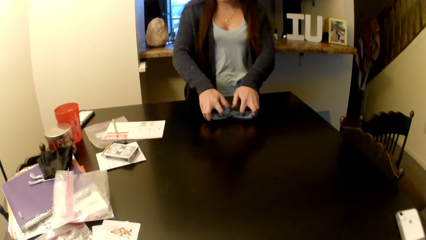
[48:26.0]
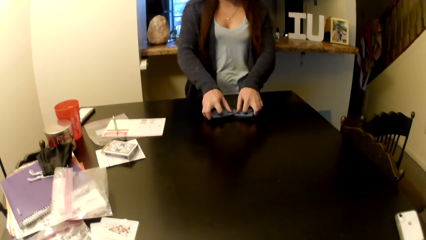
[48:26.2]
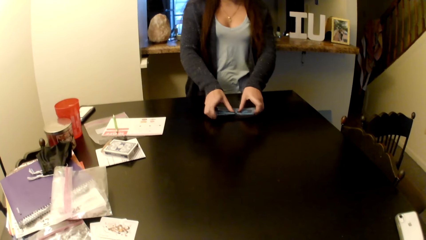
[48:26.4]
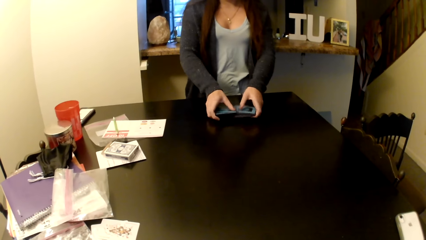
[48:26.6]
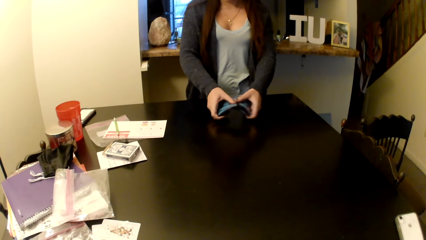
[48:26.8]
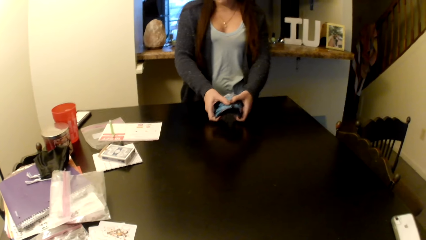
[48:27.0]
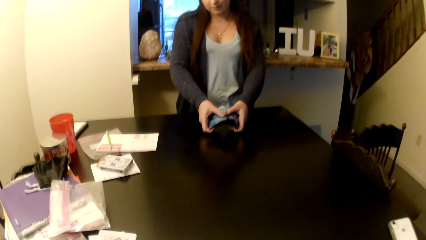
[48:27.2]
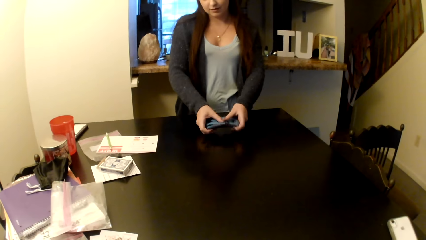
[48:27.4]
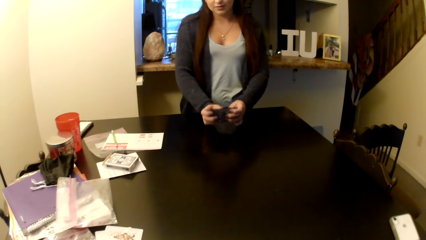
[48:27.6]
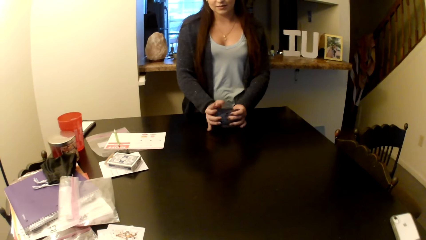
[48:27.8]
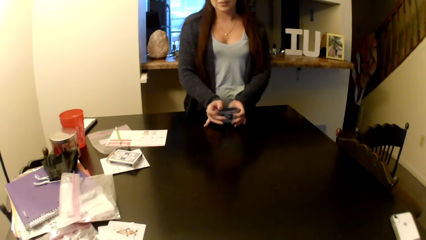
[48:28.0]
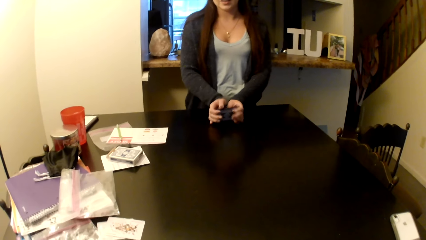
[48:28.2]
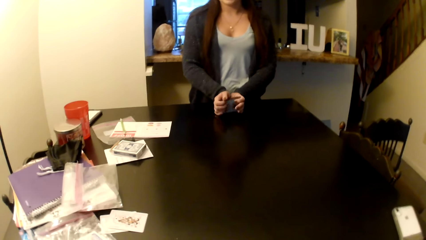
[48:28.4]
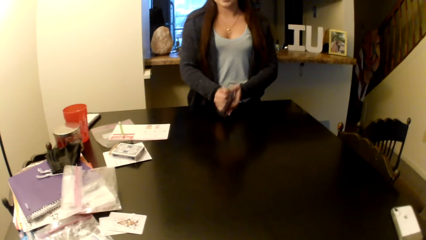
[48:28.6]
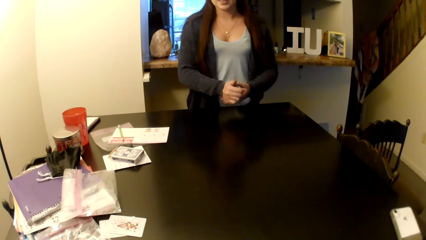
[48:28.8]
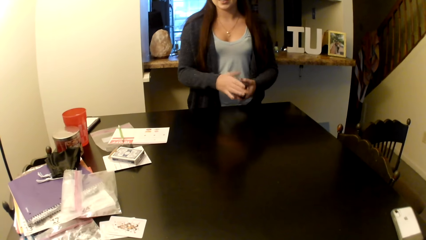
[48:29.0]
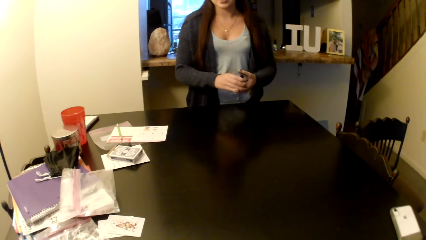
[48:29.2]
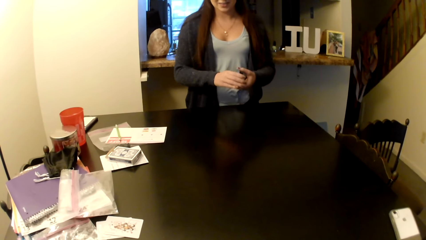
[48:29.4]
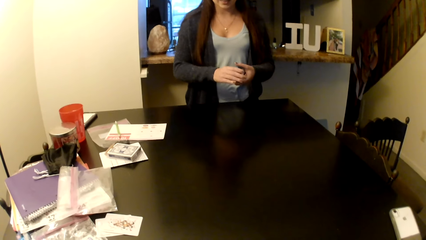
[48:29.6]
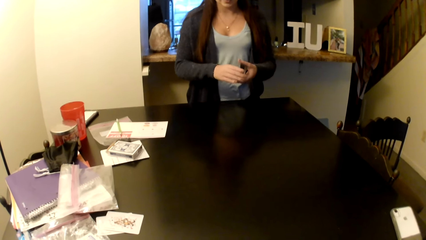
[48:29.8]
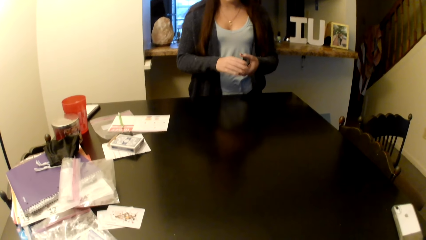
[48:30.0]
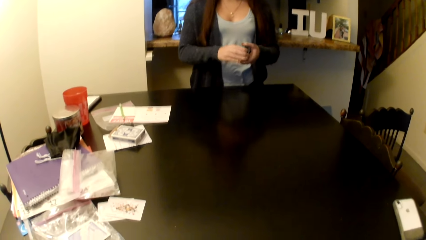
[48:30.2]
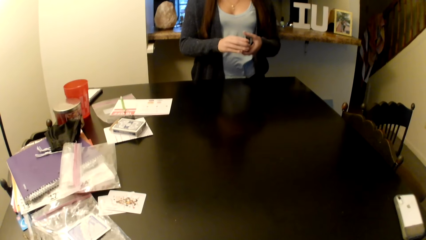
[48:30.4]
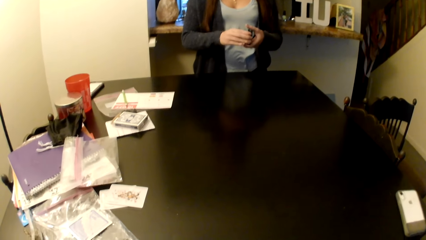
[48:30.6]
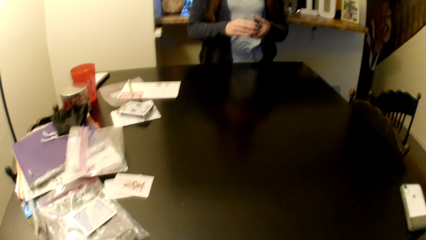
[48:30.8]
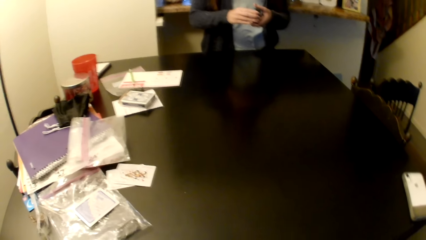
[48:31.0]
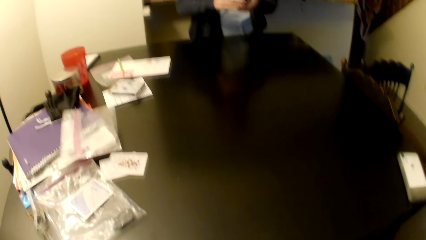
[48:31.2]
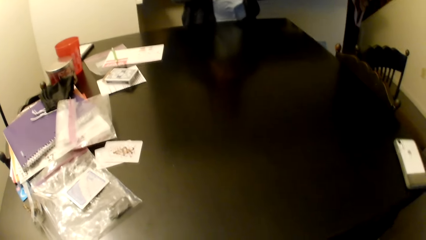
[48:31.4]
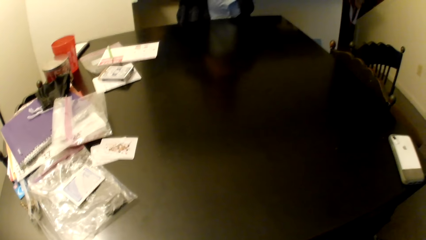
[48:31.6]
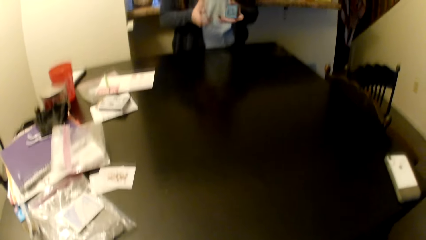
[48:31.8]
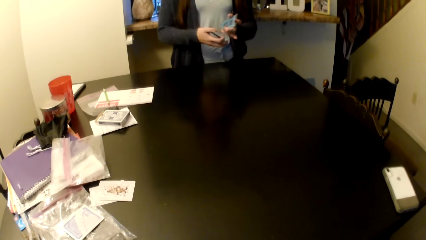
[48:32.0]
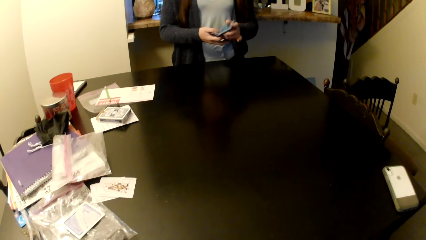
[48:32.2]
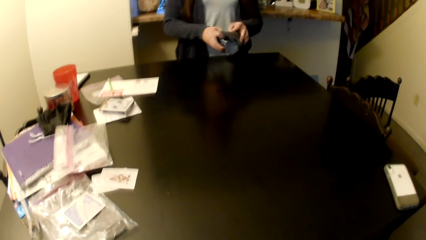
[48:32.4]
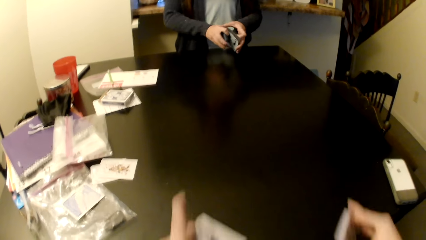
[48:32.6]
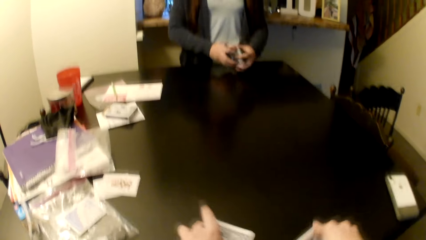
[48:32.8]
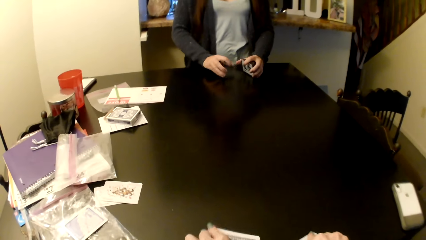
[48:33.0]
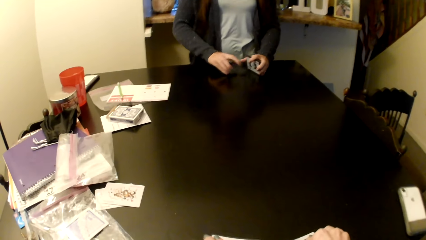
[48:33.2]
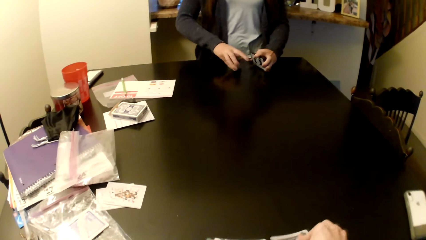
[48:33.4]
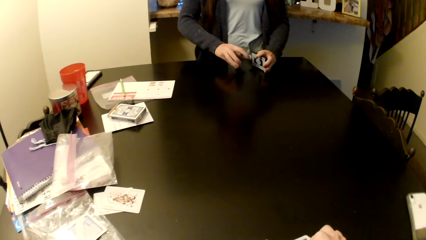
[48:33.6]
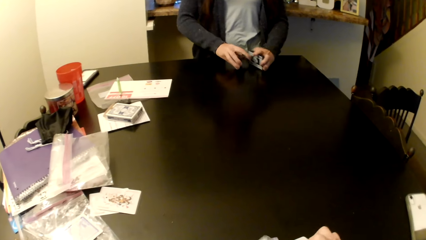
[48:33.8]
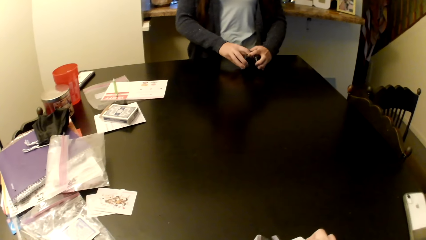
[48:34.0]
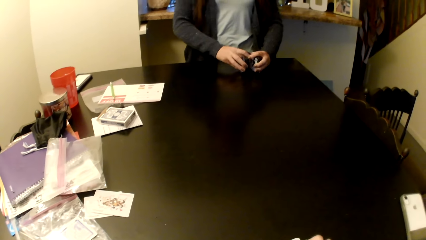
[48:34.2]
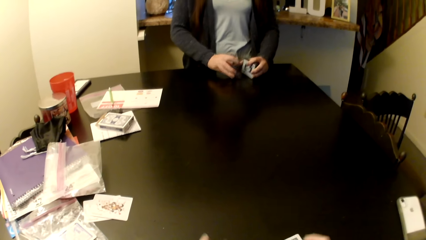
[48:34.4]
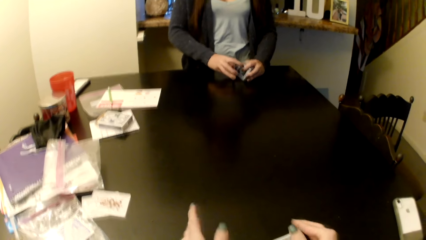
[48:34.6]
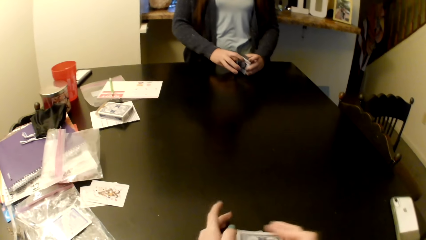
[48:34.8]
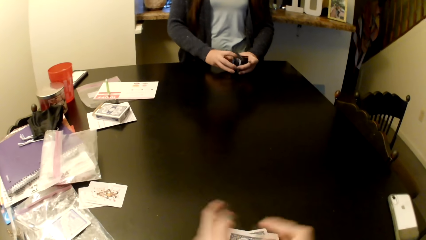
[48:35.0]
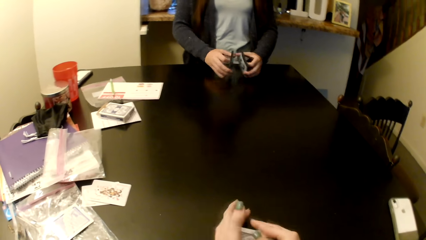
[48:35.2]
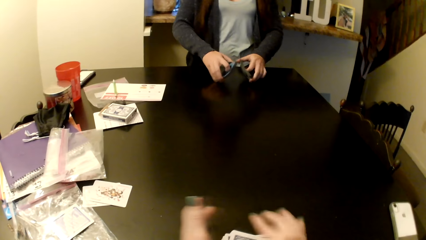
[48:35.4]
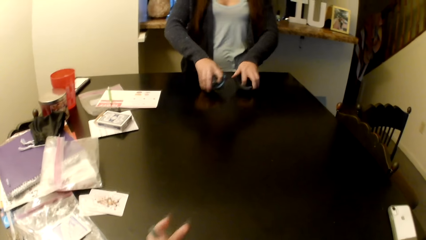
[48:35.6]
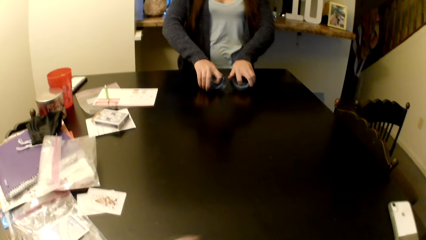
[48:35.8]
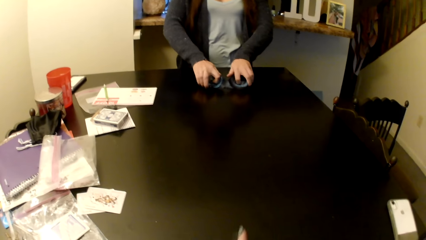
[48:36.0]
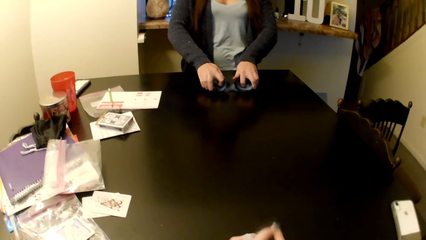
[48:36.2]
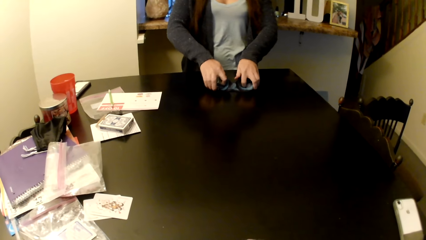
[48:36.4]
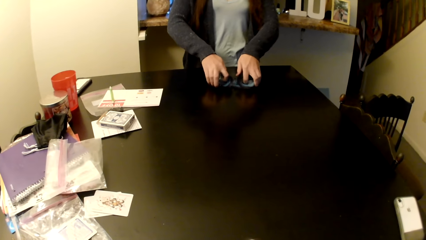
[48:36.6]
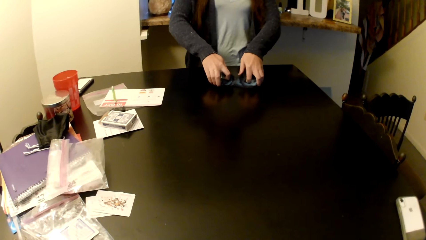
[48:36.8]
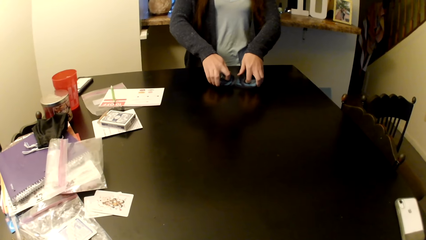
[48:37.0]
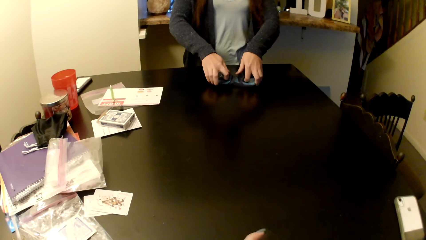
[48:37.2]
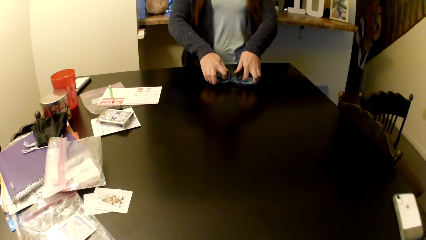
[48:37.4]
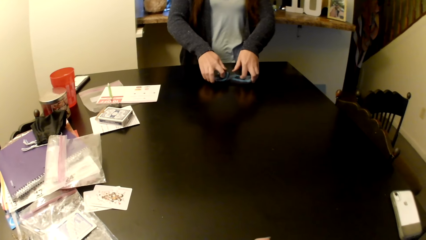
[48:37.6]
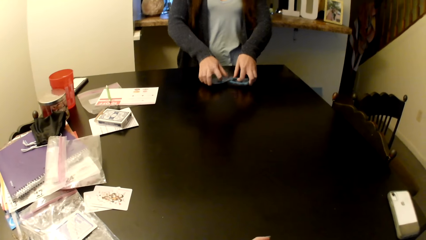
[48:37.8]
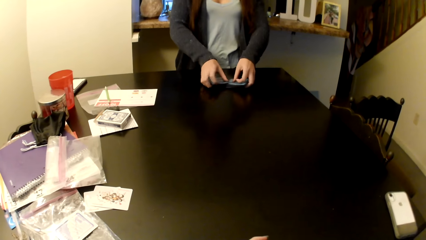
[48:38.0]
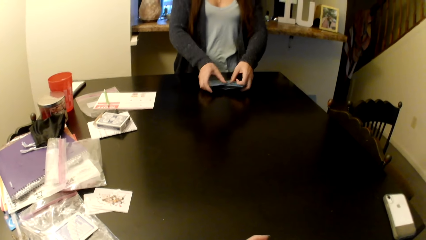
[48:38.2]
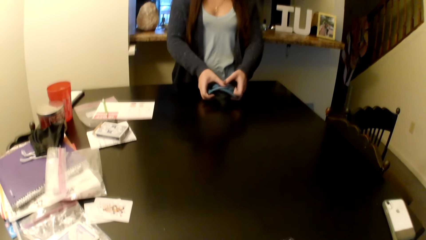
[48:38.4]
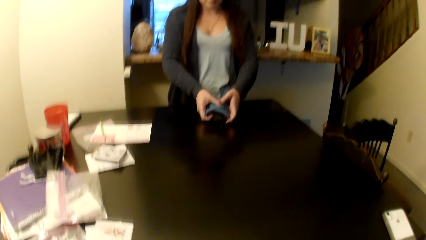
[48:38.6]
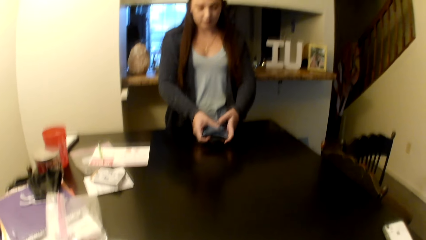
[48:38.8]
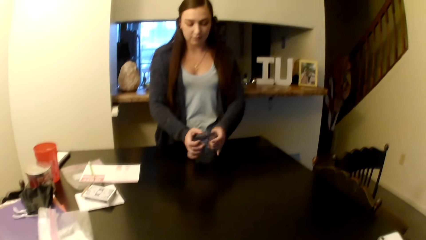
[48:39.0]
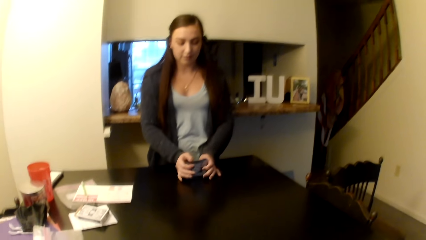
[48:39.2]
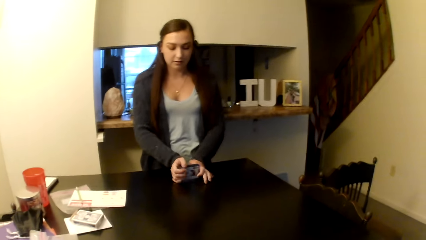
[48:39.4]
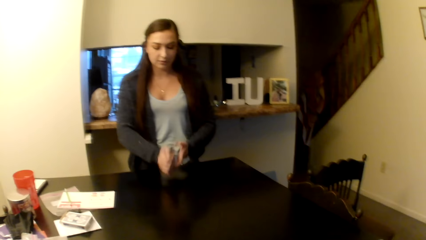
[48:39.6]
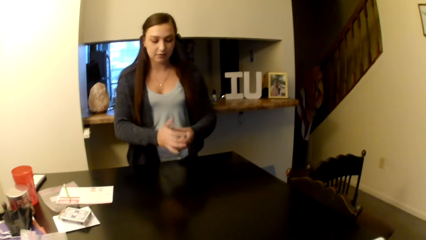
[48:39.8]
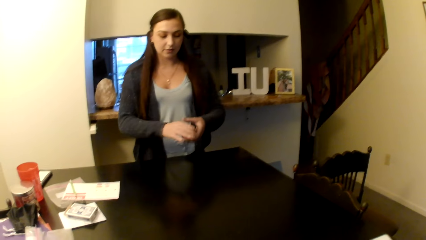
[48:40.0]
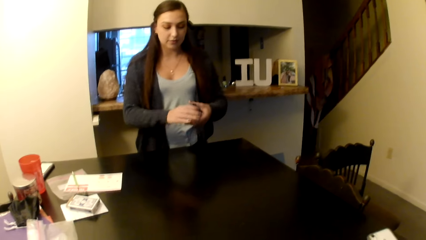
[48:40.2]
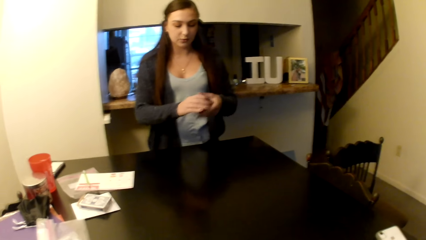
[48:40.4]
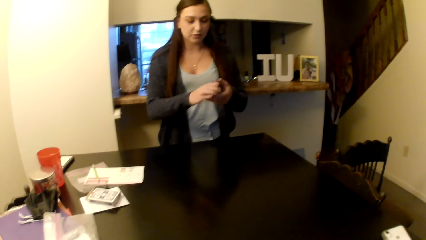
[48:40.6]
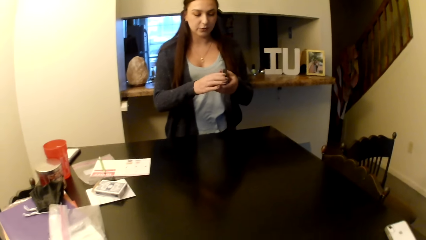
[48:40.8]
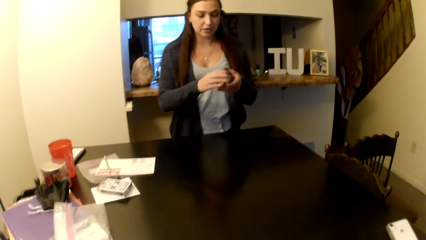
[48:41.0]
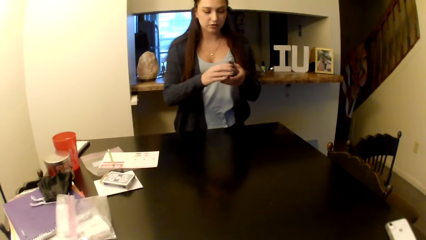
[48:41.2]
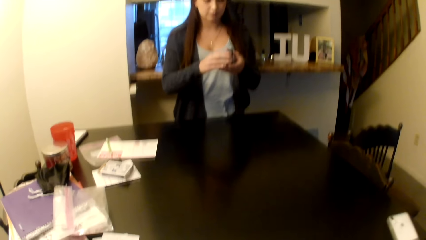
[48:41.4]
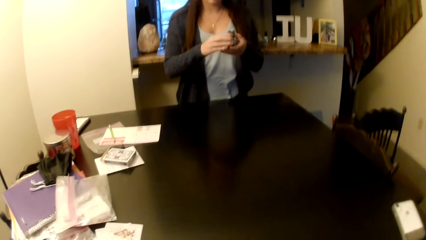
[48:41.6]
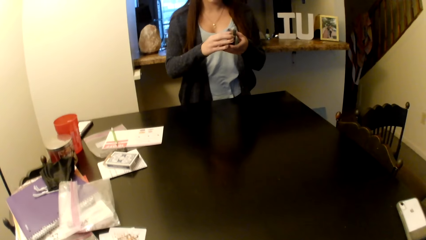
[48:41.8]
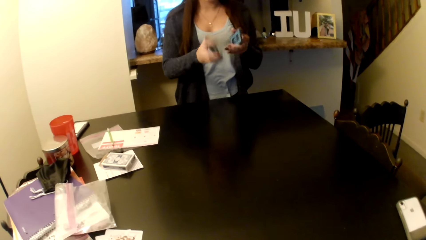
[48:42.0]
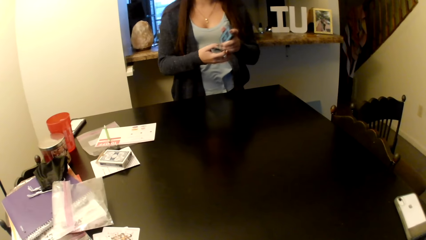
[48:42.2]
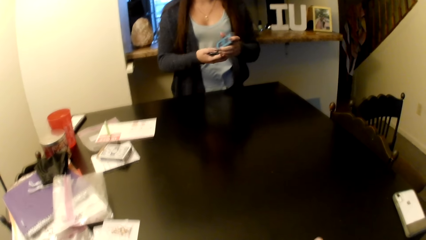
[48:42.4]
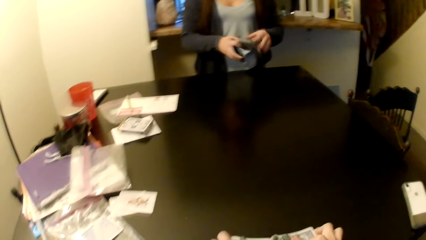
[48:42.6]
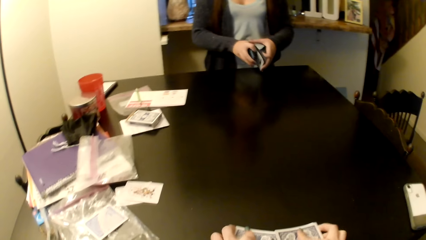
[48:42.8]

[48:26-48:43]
A woman arranges the card on the table. The camera wearer shuffles her cards on the table.
